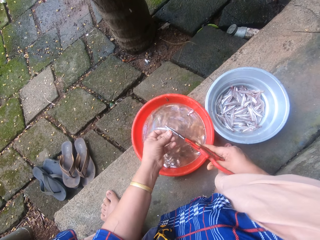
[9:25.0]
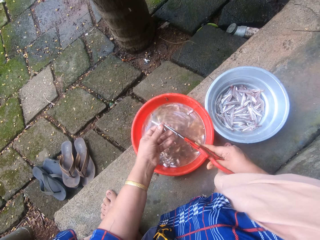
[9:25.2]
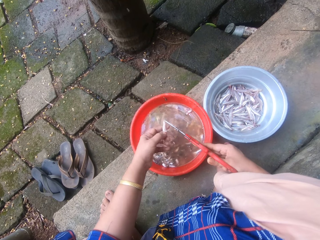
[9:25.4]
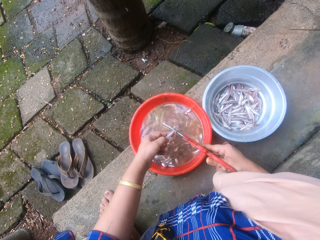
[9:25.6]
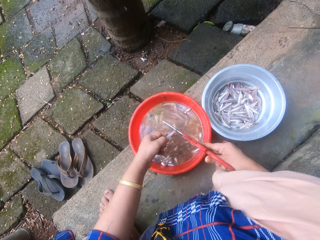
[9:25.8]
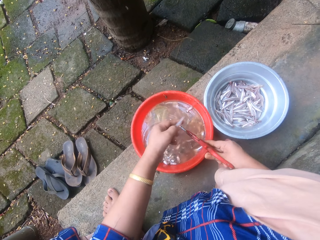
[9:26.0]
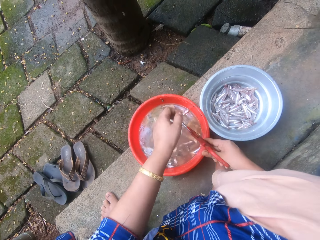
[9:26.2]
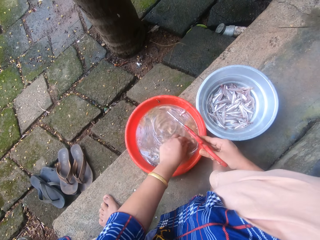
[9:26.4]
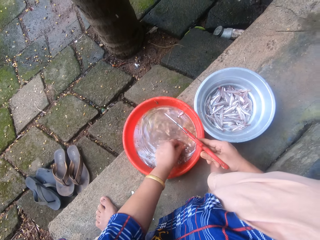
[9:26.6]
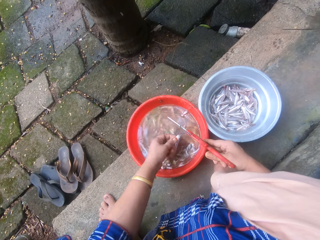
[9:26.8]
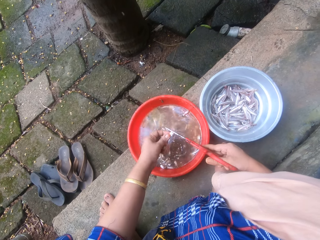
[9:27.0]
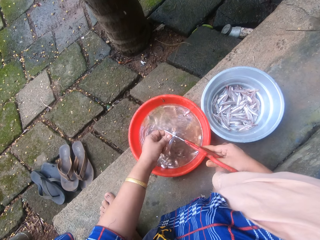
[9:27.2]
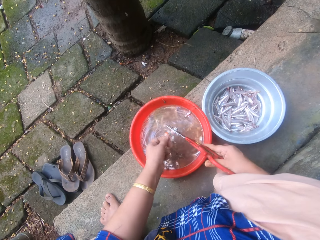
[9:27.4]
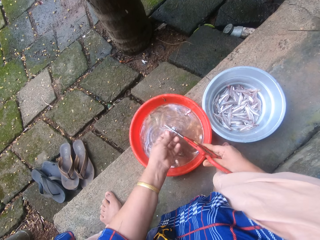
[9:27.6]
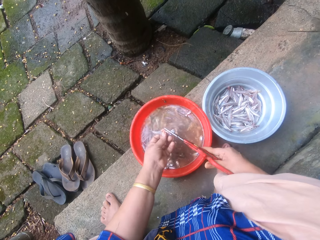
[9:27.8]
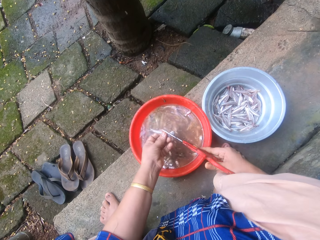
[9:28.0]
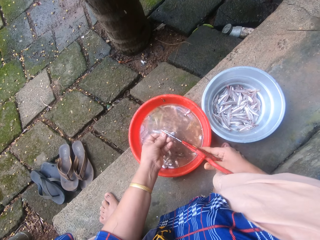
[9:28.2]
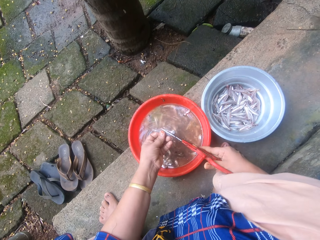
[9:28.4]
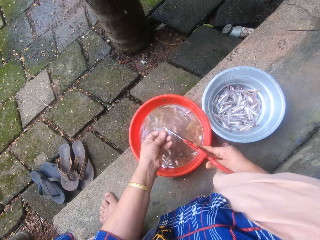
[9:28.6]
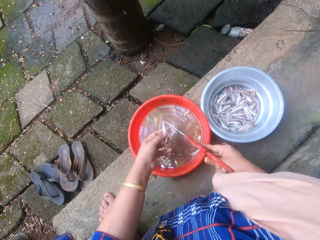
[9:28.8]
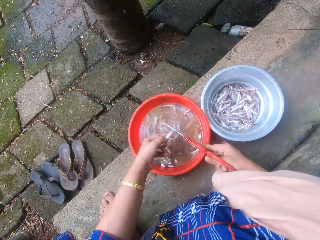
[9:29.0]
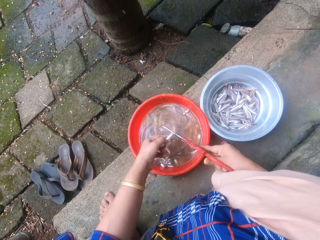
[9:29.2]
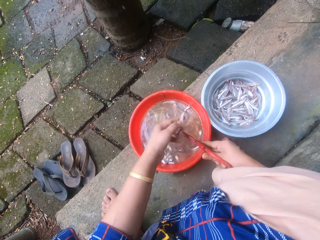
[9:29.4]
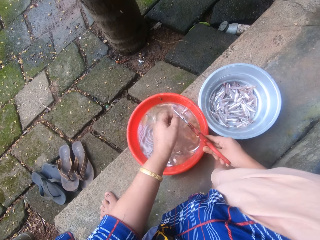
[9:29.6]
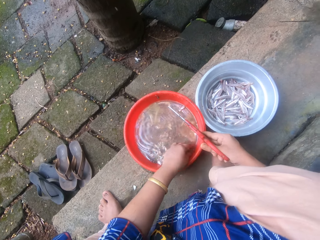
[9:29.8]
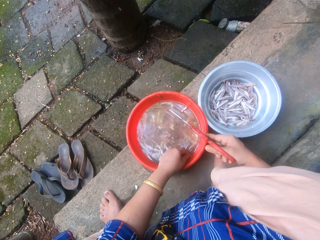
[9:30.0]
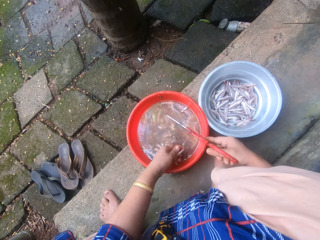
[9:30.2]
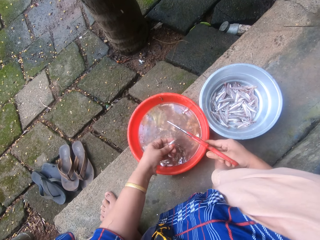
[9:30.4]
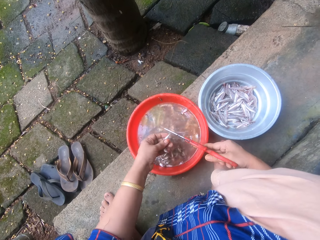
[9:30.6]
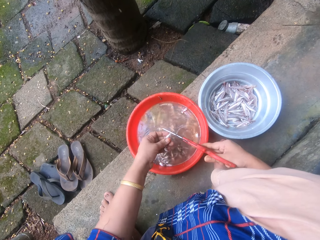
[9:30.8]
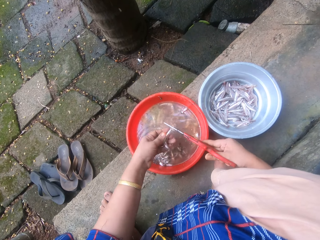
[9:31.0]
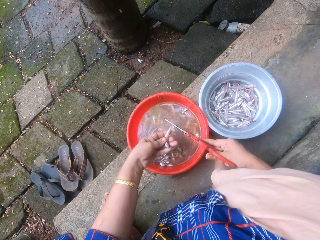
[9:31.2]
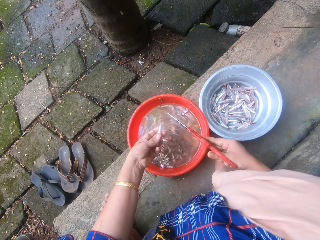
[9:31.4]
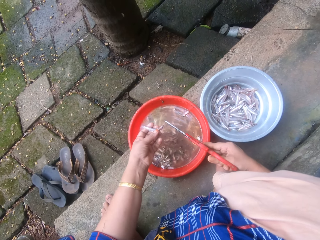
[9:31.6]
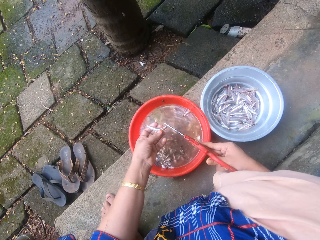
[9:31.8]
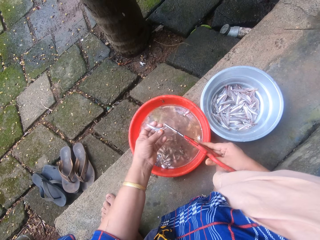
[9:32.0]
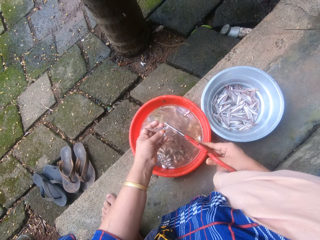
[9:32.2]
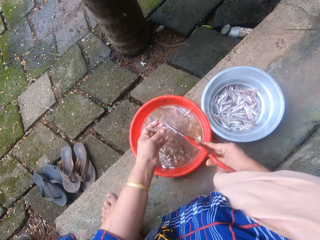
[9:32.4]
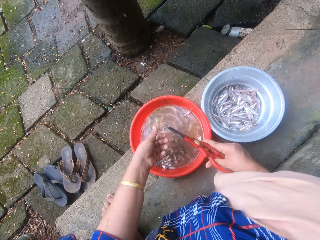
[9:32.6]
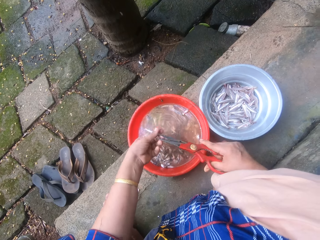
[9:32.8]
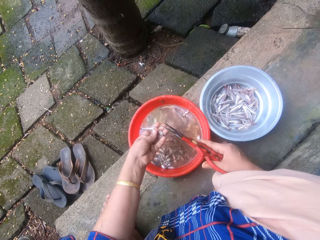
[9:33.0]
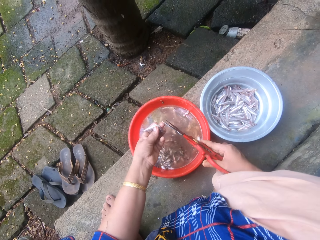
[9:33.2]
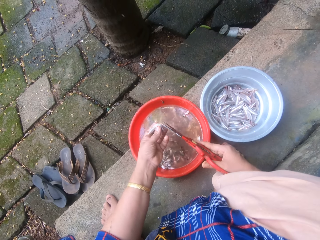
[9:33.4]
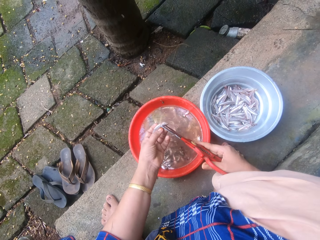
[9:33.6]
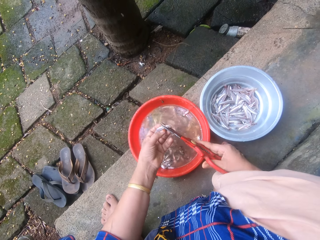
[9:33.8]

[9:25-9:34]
The camera wearer throws the sand eel into the metal bowl sieve. She picks a sand eel from the bowl of sand eels with her left hand. She trims the head and tail of the sand eel with the scissors. She throws the sand eel into the metal bowl sieve. She picks a sand eel from the bowl of sand eels with her left hand. She trims the head and tail of the sand eel with the scissors.

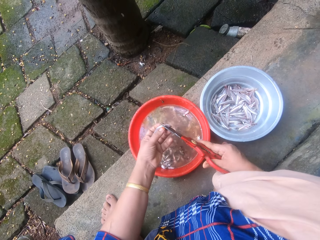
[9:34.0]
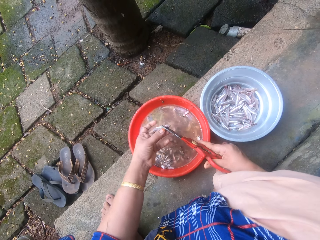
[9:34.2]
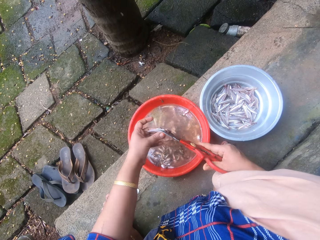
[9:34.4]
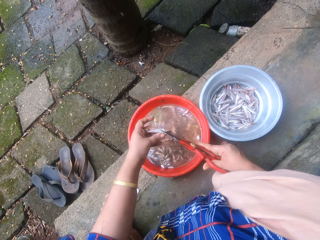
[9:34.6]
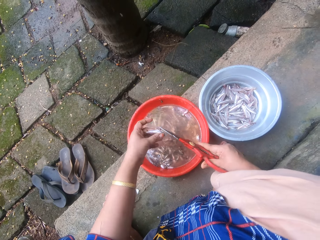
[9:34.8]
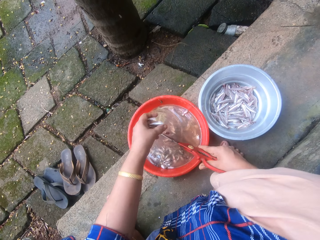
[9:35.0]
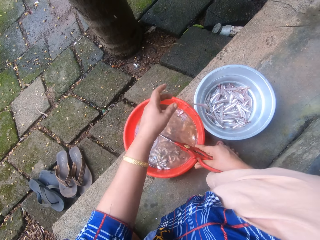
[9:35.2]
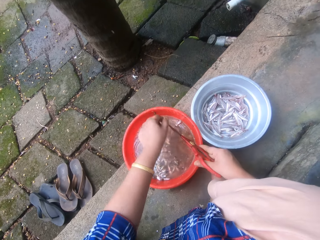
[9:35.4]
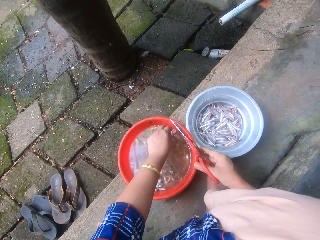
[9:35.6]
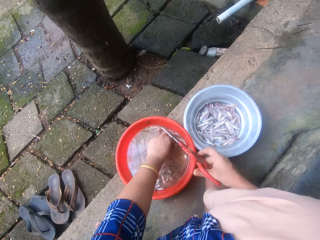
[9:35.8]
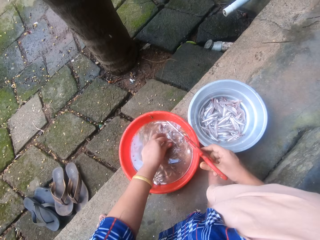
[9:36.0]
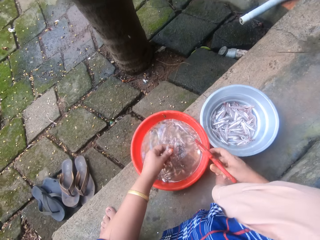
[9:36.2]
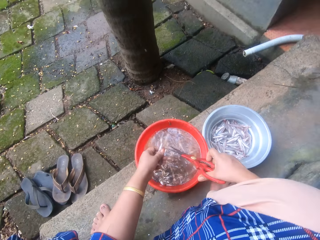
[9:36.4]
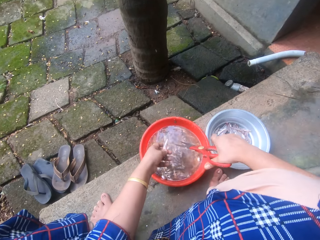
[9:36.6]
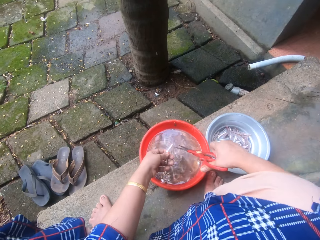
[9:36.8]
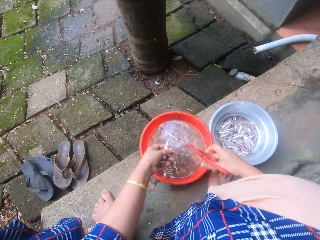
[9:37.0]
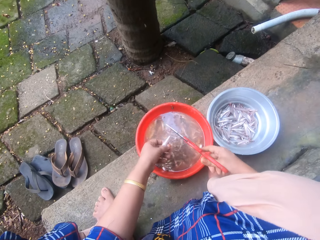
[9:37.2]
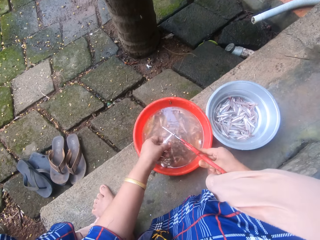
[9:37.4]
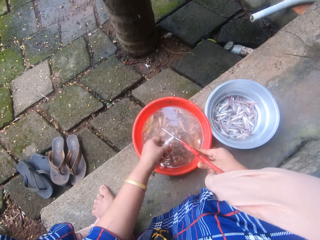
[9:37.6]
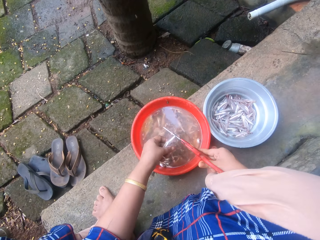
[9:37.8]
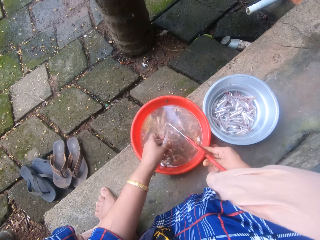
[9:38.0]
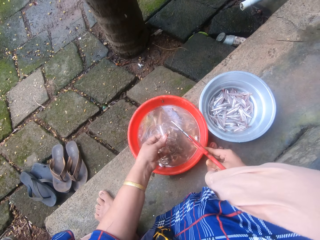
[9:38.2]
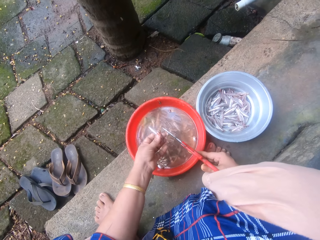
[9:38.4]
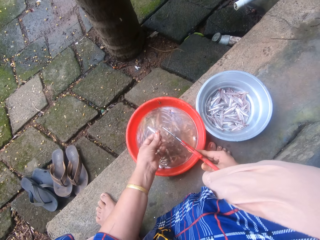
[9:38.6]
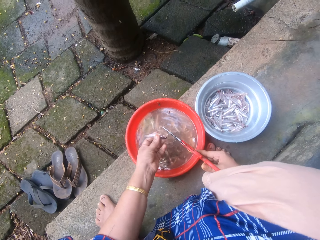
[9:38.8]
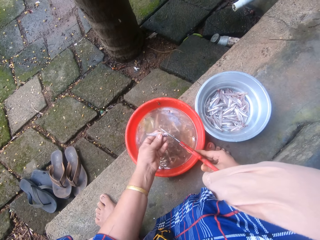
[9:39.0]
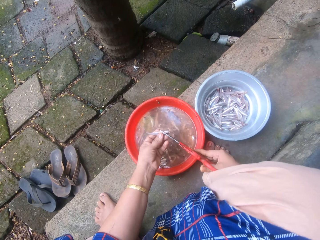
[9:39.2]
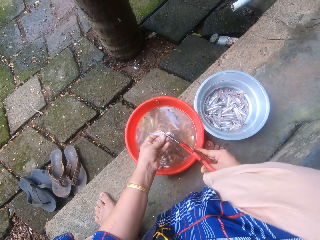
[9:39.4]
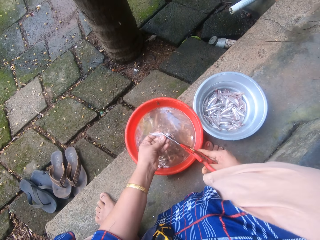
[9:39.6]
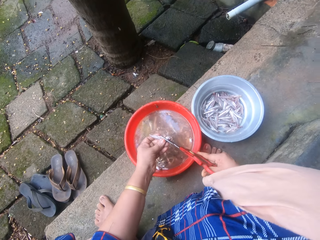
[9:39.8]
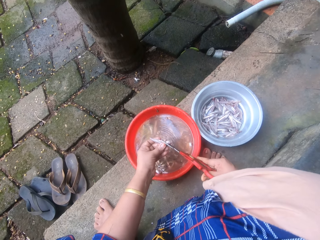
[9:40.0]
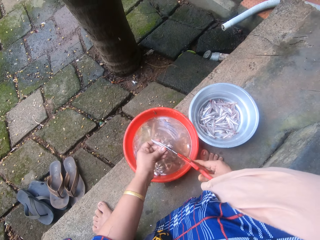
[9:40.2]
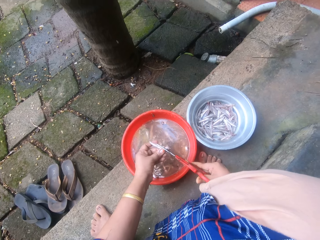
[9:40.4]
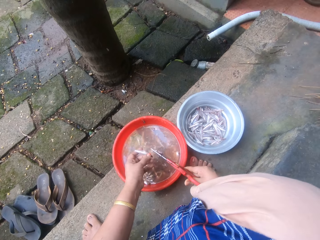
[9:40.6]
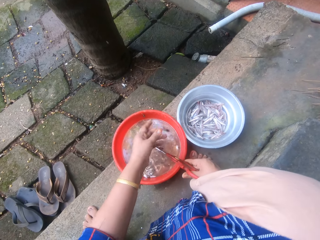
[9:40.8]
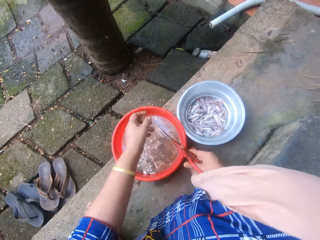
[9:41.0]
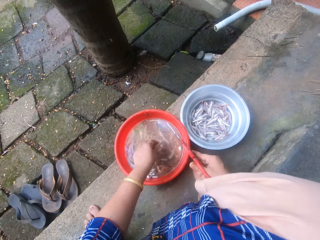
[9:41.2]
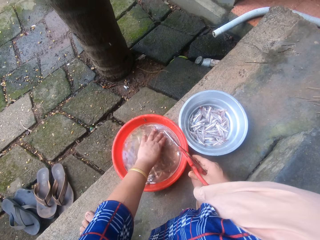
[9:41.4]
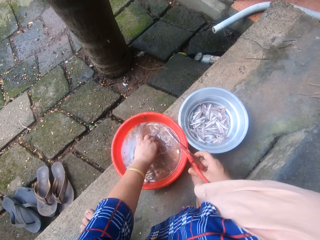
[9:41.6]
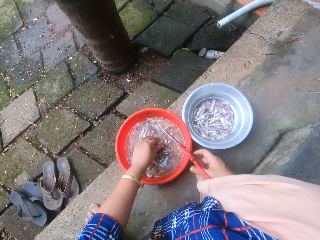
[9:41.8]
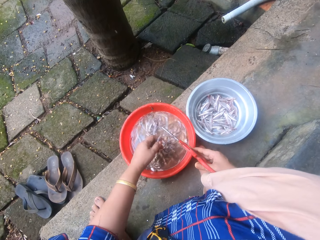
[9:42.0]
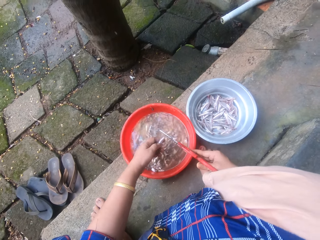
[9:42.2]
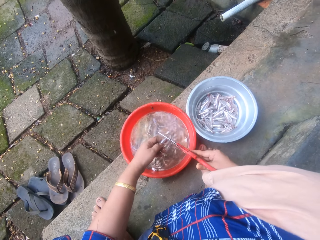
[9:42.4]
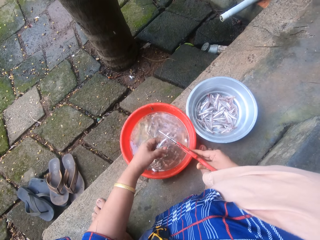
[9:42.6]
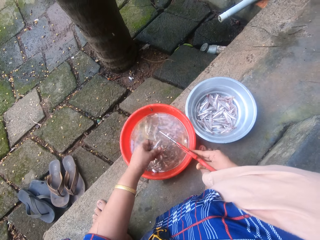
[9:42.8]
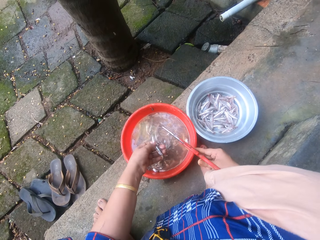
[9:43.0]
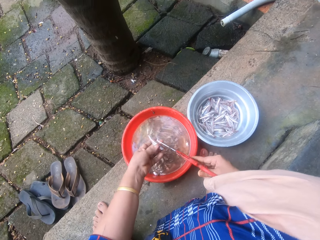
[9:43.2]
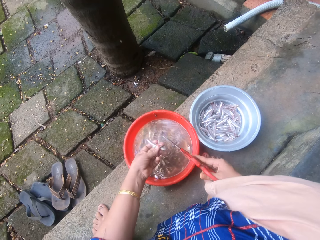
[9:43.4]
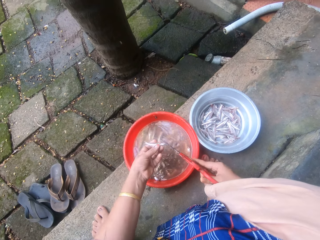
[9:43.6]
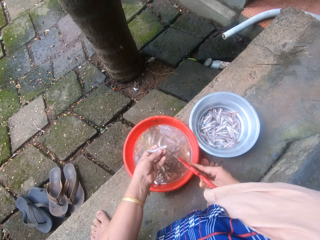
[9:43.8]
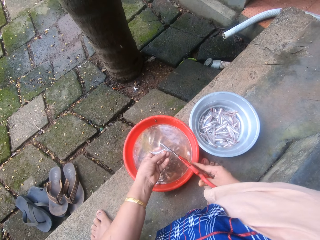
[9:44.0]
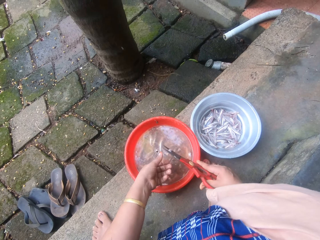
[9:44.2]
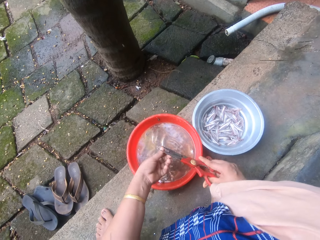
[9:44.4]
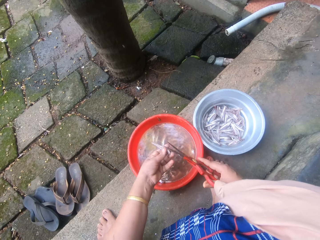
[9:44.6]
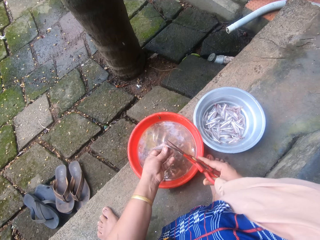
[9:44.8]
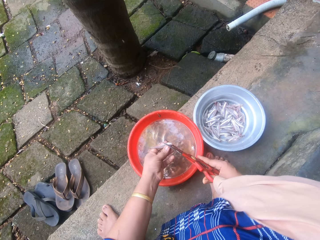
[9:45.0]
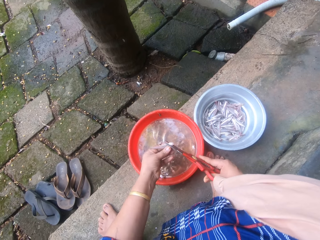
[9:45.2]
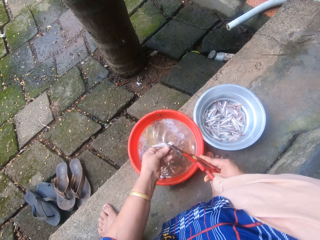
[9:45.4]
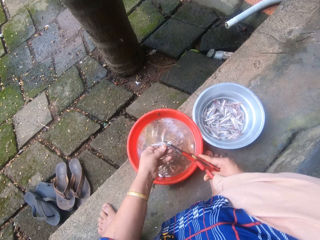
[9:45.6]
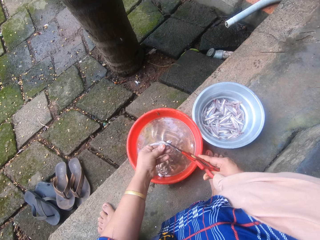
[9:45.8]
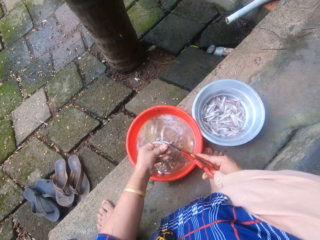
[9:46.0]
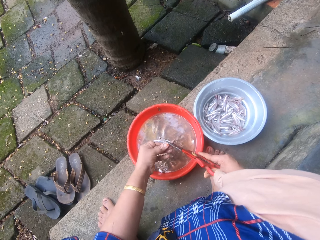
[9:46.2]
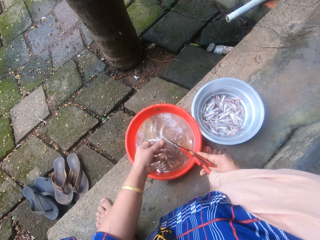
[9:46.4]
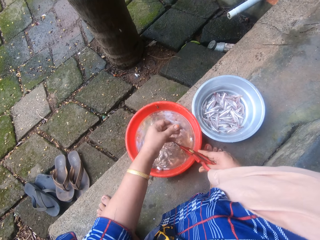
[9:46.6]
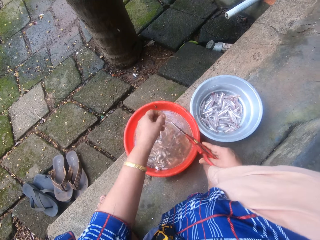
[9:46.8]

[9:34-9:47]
The camera wearer cuts the fish's tail. She throws the sand eel into the metal bowl sieve. She picks a sand eel from the bowl of sand eels with her left hand. She trims the head and tail of the sand eel with the scissors. She throws the sand eel into the metal bowl sieve. She picks a sand eel from the bowl of sand eels with her left hand. She cuts the tail of the fish. She trims the head and tail of the sand eel with the scissors.
